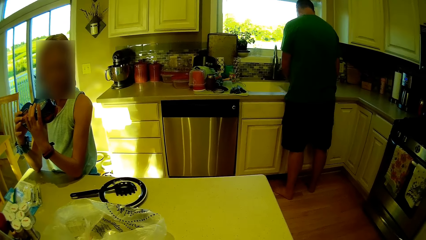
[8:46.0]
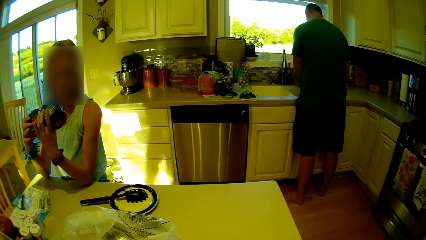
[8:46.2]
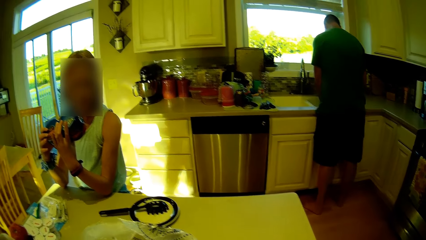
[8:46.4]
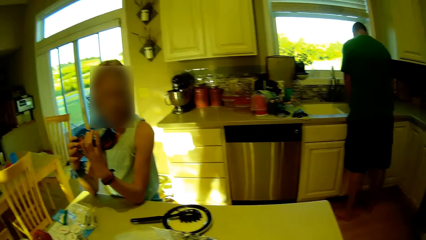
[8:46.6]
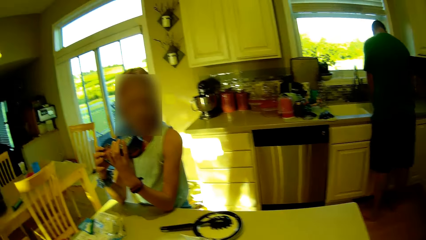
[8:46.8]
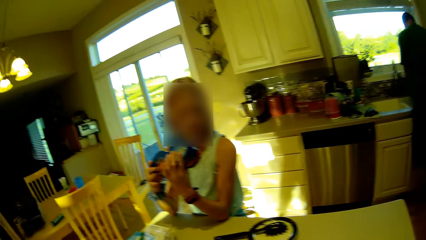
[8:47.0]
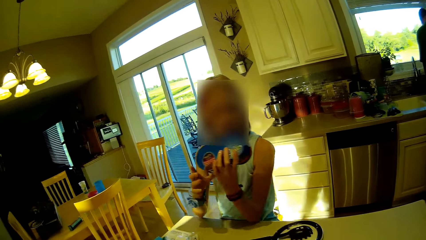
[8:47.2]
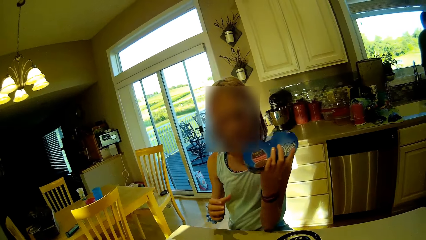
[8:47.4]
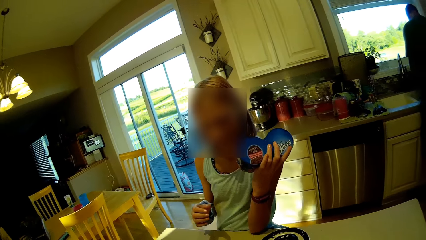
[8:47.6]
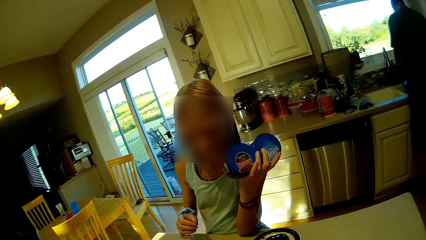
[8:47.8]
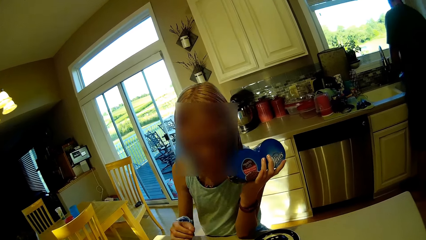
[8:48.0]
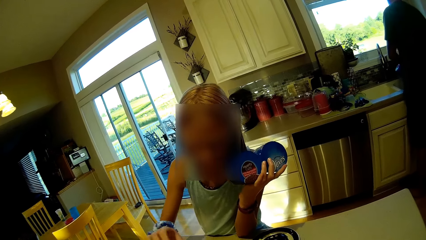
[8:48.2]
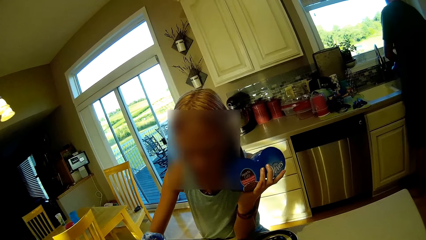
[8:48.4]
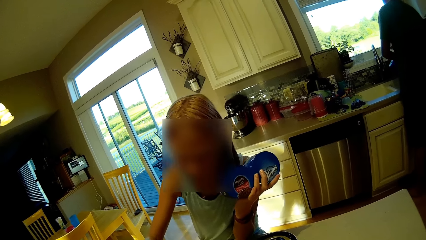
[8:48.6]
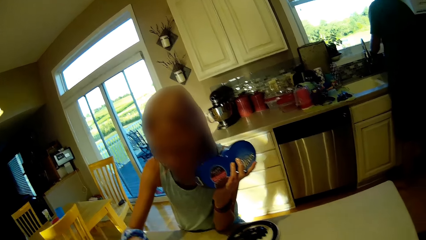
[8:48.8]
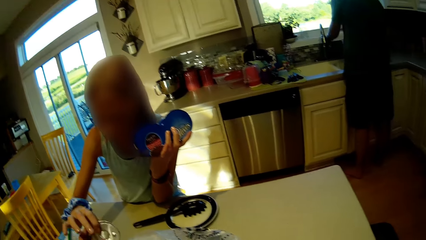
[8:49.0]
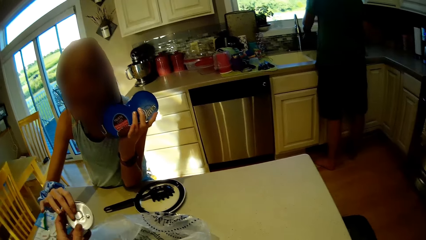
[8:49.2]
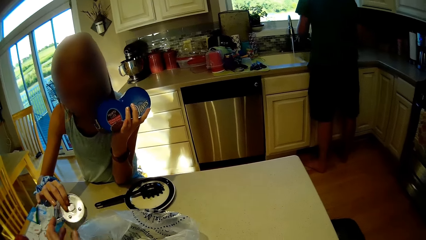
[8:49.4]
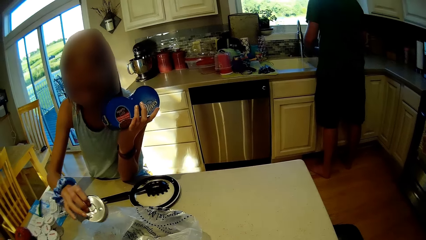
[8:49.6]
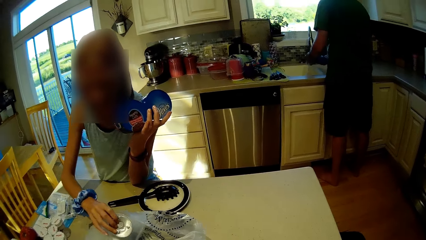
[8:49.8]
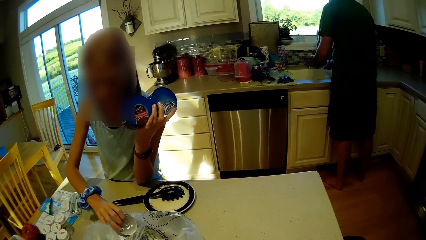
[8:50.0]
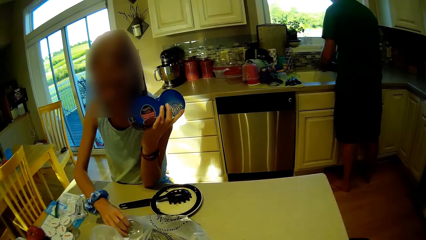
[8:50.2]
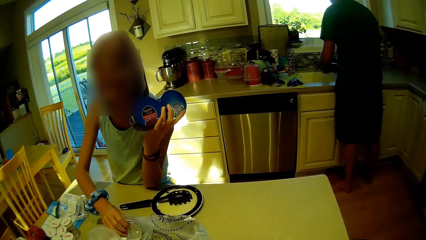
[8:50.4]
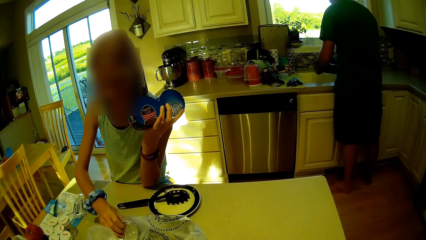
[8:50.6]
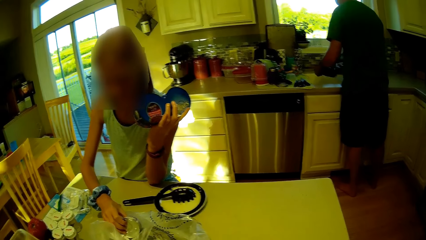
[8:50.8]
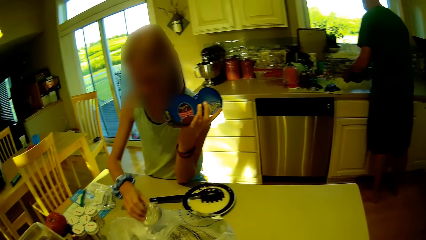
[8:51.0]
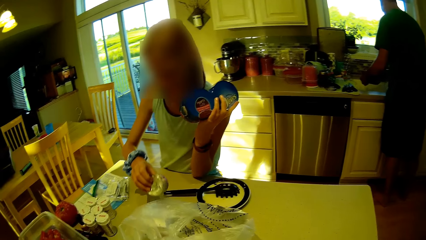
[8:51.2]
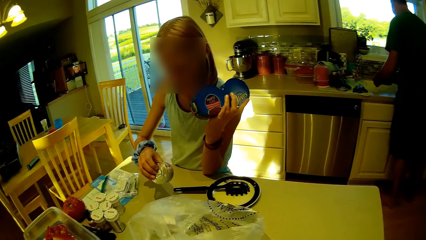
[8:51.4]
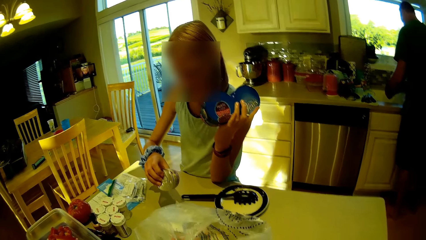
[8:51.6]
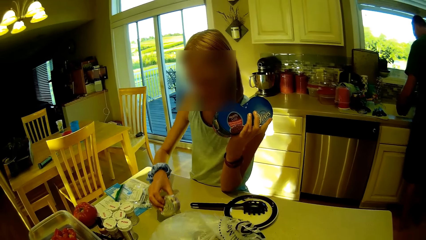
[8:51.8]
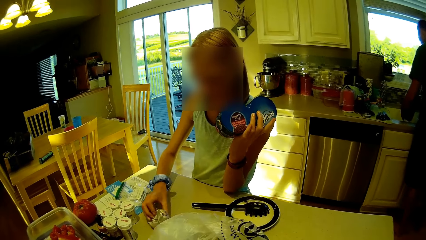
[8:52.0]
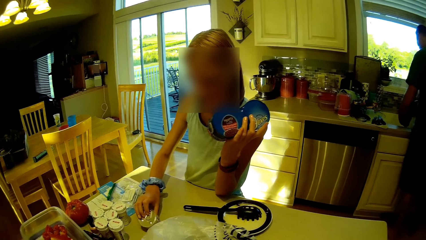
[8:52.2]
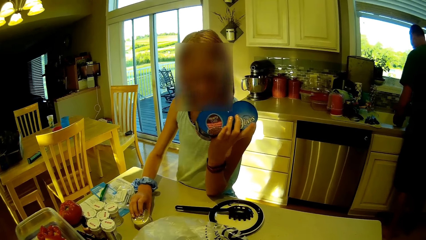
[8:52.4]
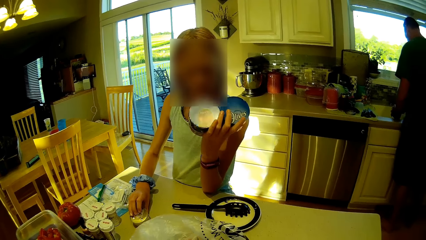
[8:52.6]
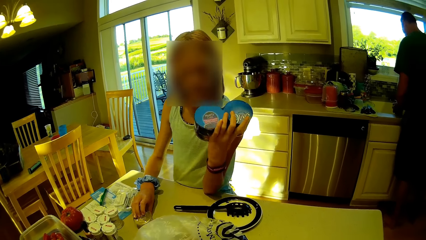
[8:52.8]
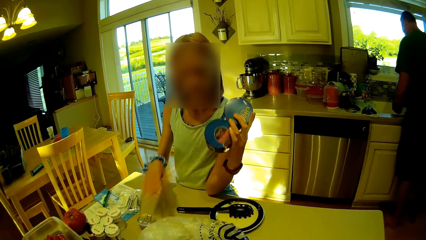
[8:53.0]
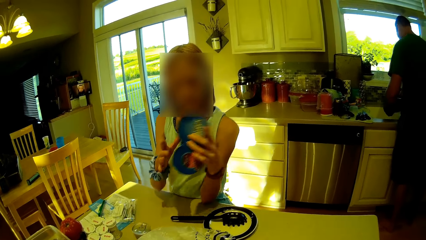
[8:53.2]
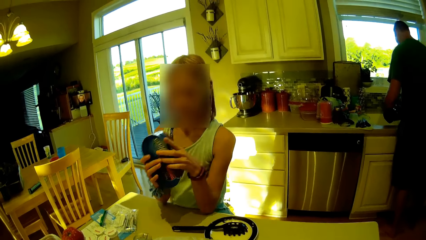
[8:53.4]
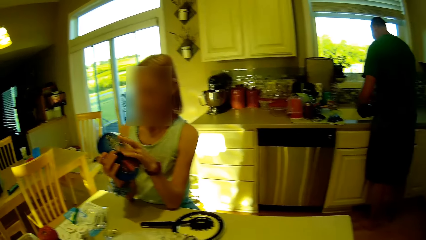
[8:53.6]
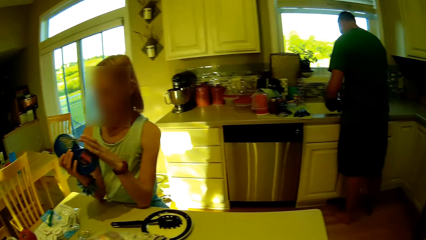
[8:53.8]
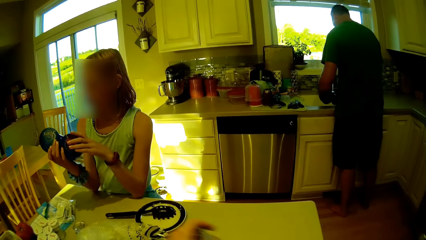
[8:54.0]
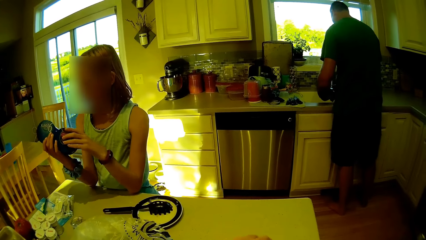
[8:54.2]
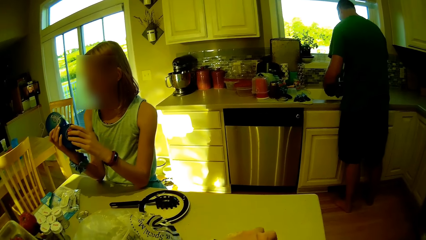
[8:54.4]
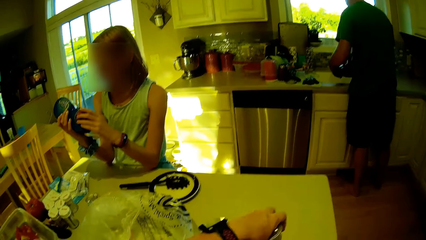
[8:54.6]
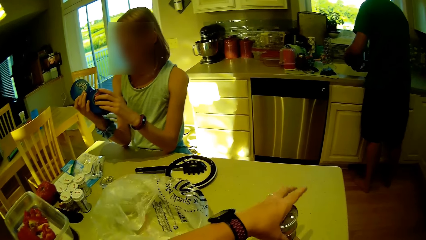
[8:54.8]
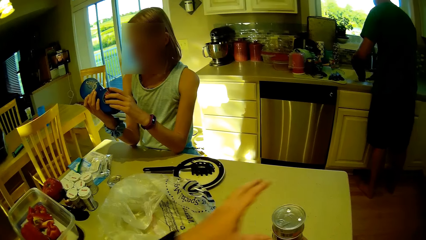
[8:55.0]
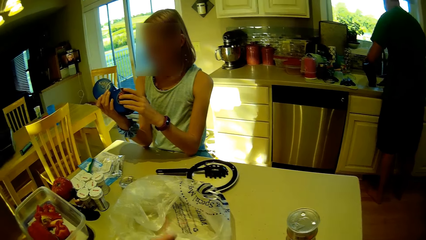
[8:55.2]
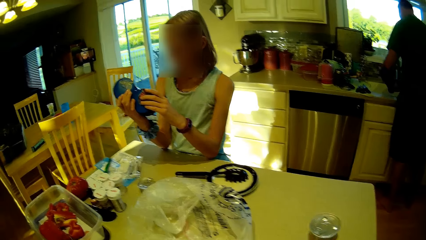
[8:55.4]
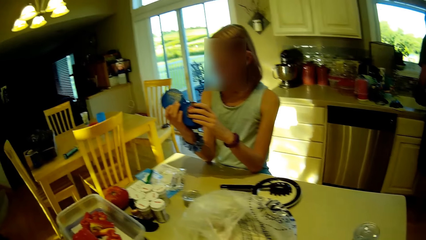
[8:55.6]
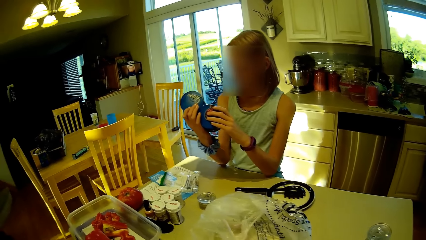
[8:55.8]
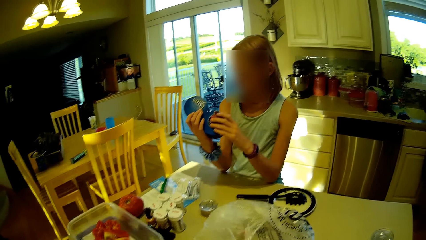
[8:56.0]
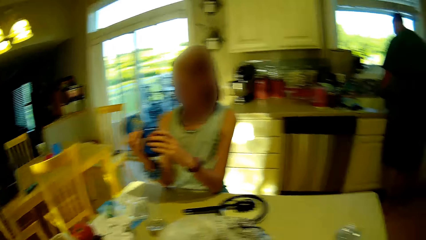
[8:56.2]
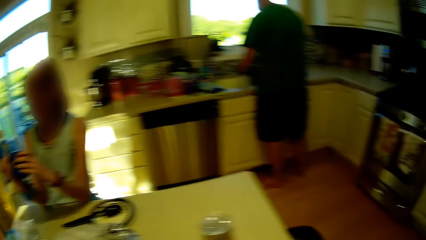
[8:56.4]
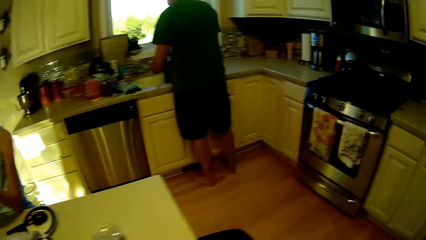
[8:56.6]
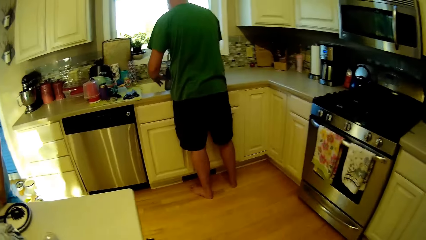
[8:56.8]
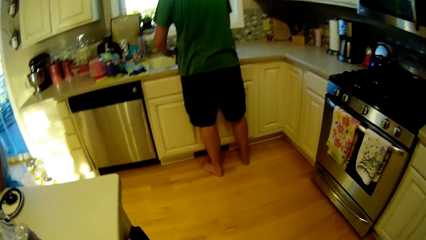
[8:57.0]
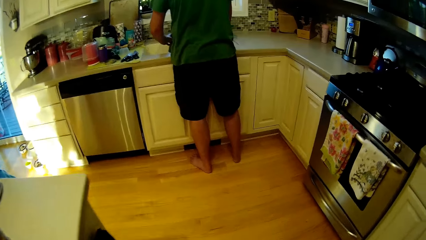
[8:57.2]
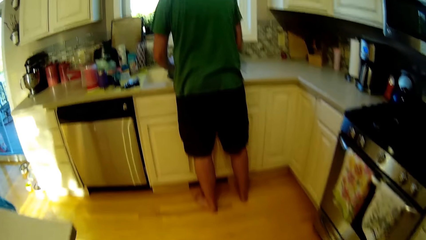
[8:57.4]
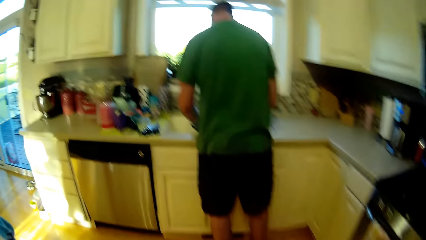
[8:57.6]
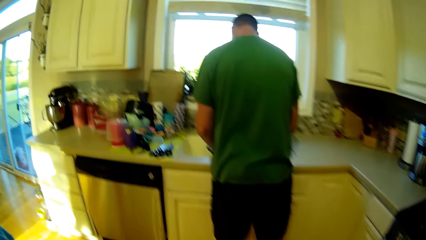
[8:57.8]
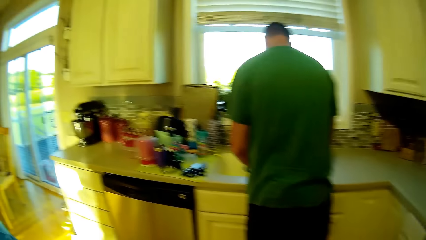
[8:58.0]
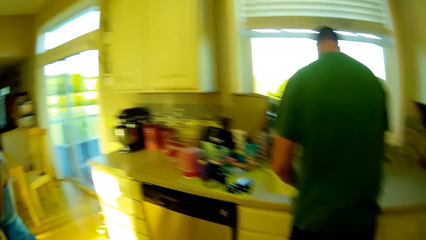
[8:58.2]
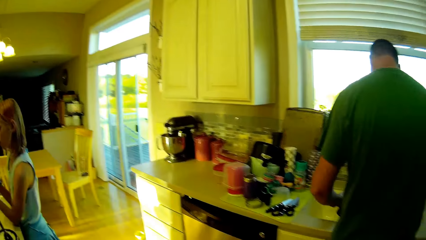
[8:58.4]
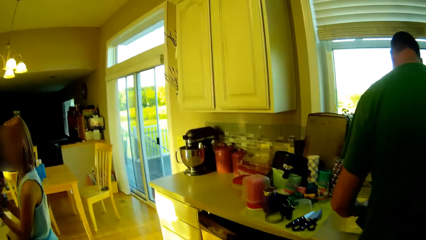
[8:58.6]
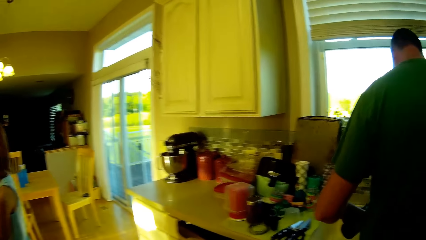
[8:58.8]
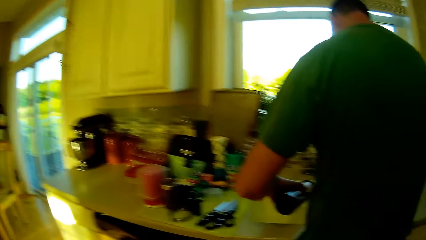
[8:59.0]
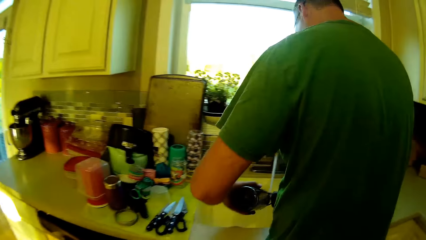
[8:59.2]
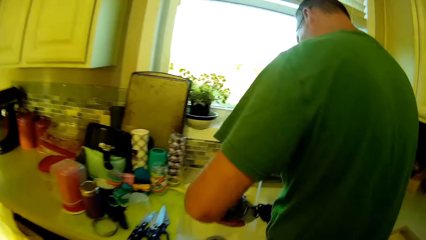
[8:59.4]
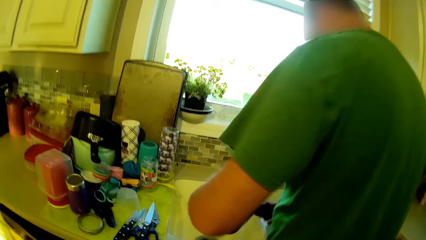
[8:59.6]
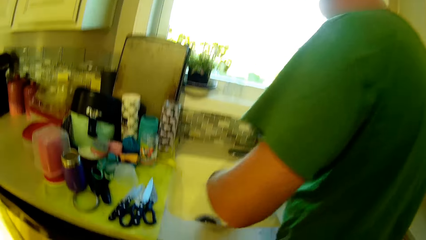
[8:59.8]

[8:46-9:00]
A person picks up another tin. The camera wearer puts the can on the plastic bag. The person stares at the tin. The camera wearer picks up the tin. The person places the tin on the table. The person stares at the tin. The camera wearer places the tin on the table. They walk around.

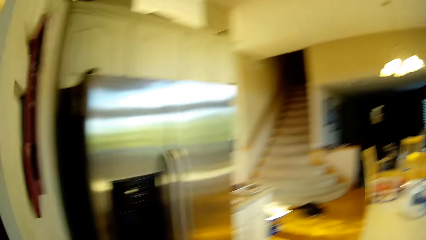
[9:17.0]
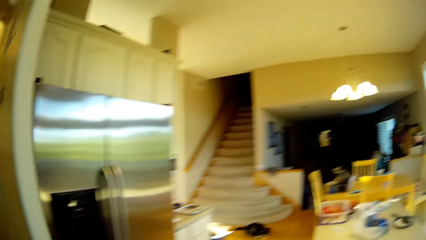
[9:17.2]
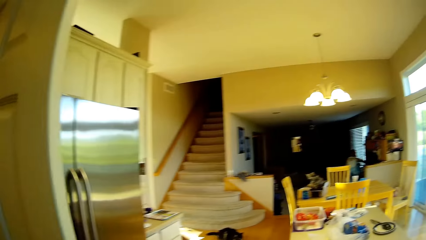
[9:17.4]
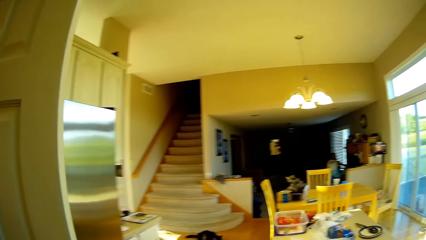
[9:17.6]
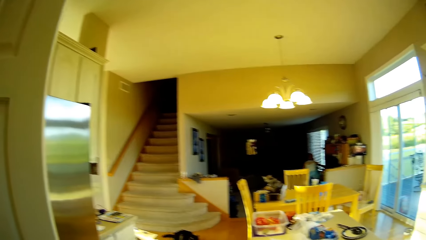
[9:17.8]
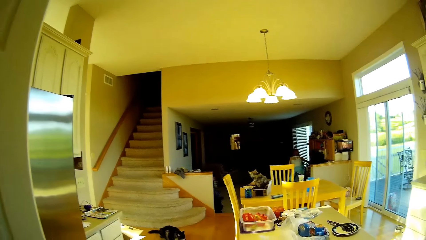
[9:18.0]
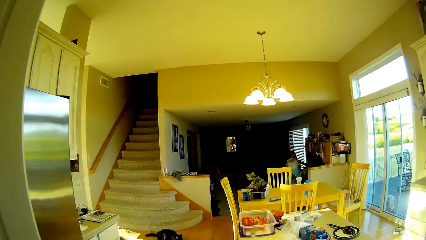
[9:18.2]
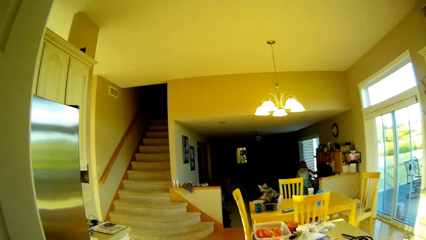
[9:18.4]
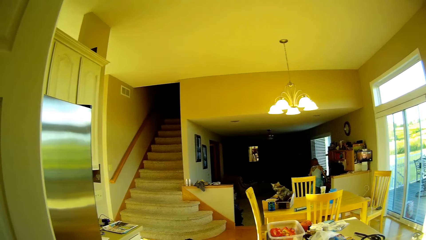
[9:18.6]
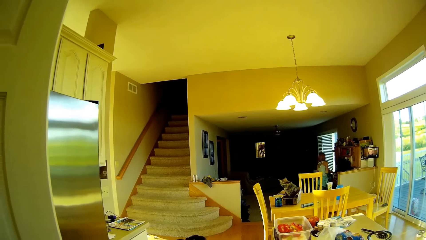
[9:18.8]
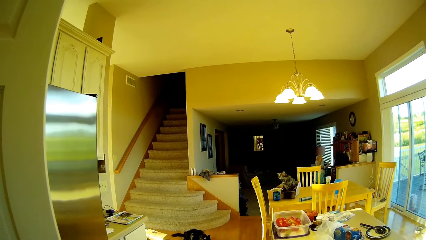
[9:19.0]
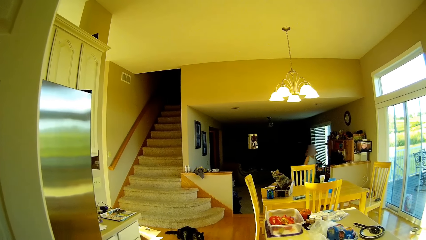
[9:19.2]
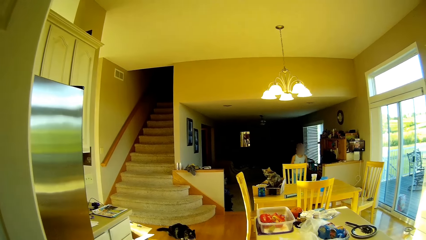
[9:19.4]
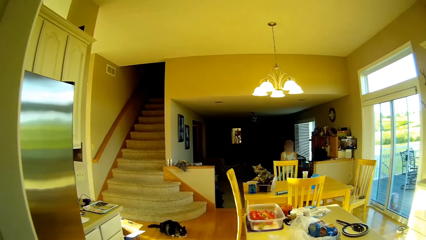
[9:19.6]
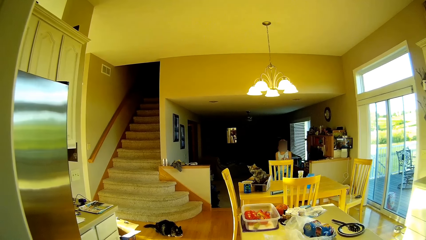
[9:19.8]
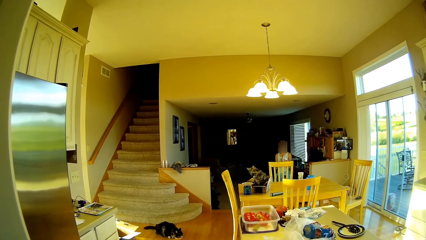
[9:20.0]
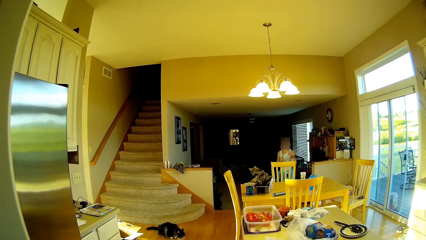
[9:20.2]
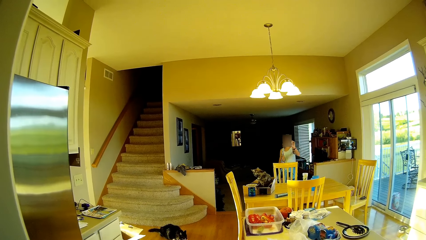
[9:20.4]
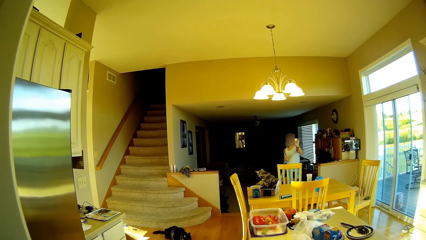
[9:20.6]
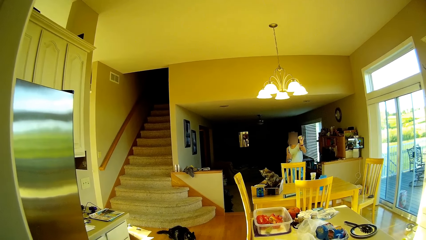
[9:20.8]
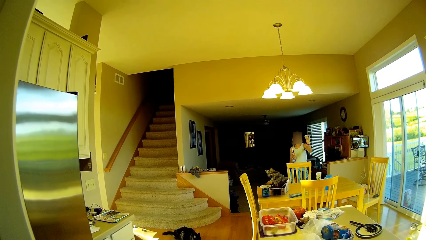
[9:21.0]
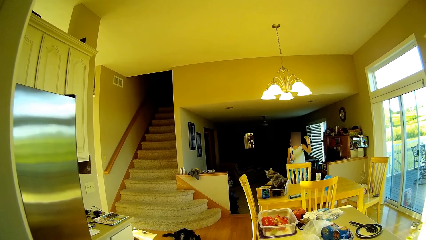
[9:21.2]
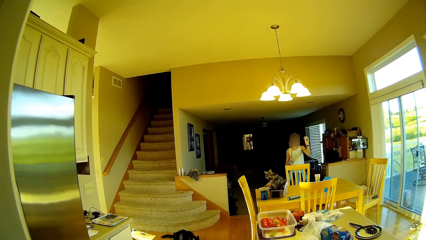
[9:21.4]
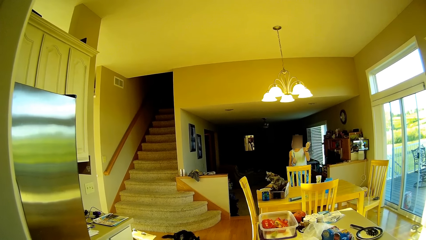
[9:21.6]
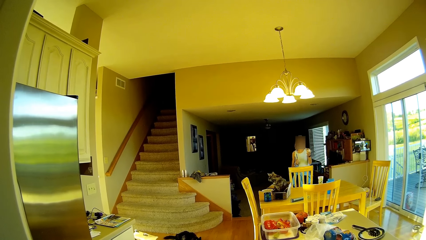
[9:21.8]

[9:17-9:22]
The camera wearer walks around. They put the cans in the drawer and look around.
